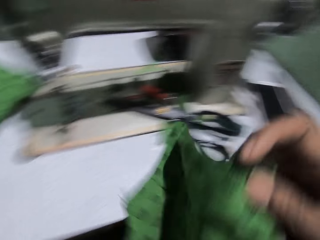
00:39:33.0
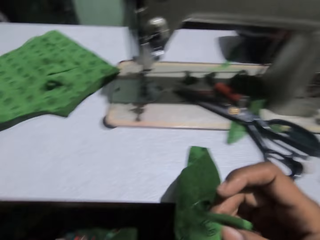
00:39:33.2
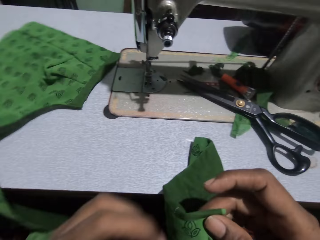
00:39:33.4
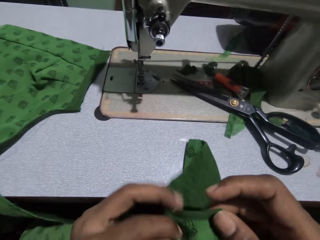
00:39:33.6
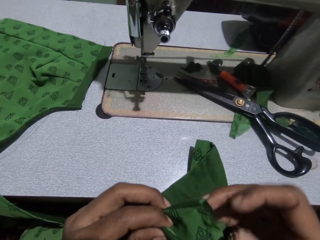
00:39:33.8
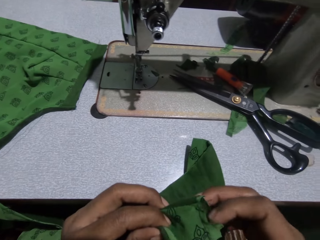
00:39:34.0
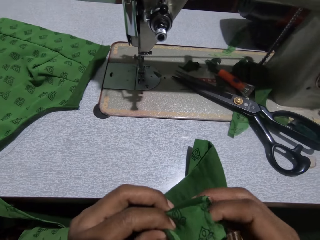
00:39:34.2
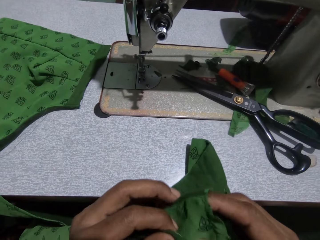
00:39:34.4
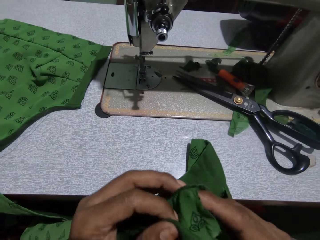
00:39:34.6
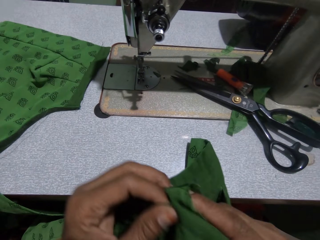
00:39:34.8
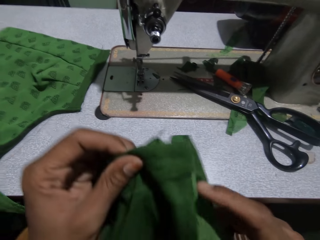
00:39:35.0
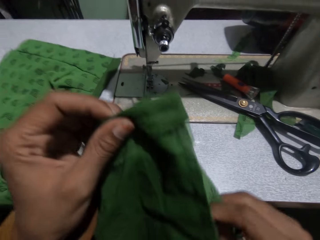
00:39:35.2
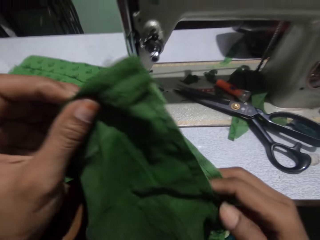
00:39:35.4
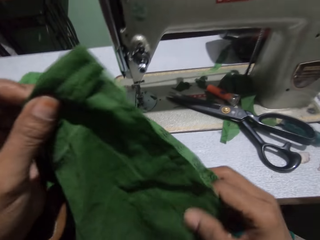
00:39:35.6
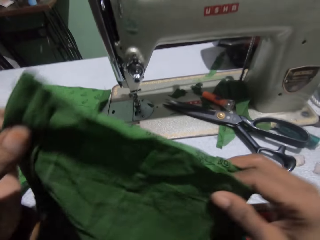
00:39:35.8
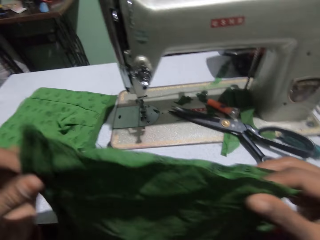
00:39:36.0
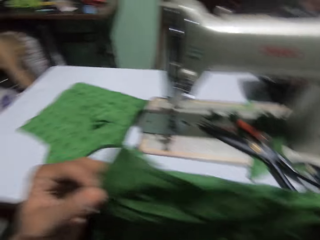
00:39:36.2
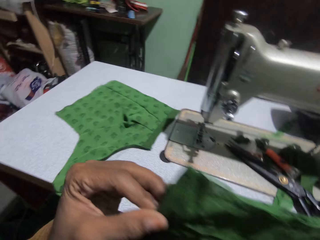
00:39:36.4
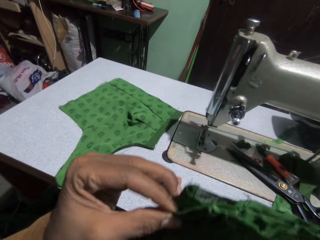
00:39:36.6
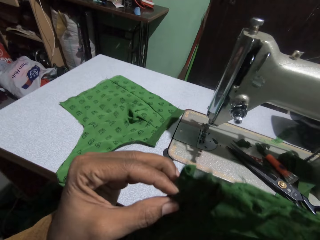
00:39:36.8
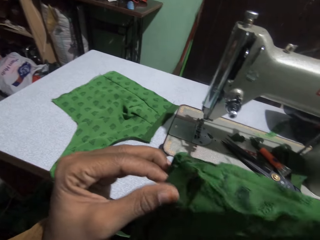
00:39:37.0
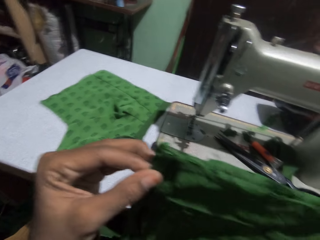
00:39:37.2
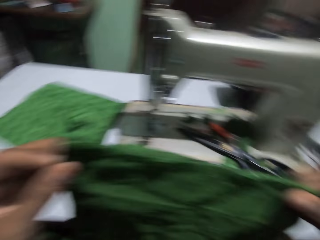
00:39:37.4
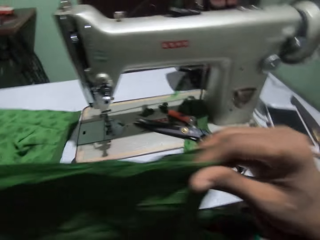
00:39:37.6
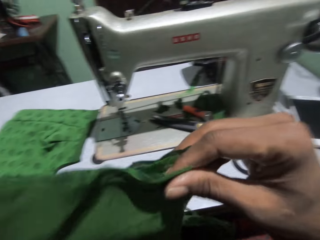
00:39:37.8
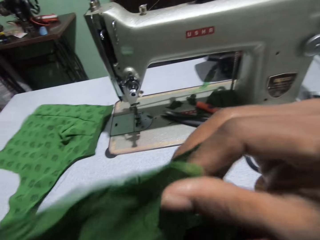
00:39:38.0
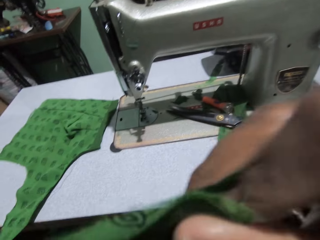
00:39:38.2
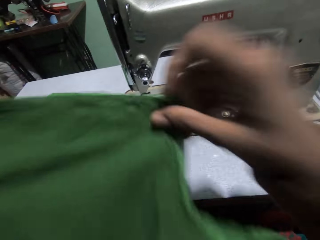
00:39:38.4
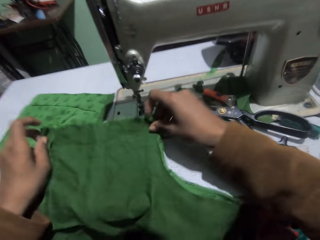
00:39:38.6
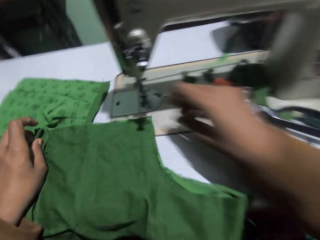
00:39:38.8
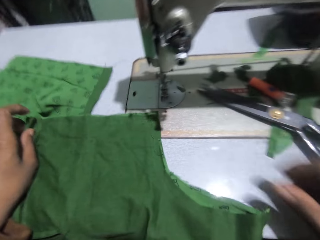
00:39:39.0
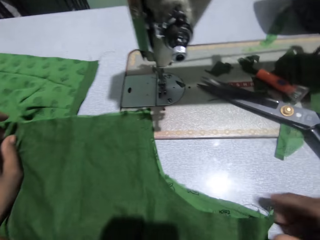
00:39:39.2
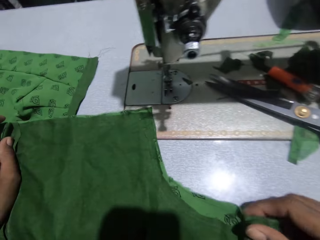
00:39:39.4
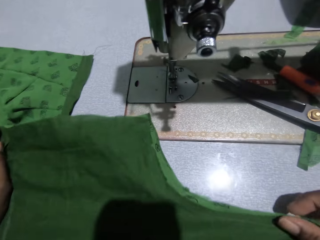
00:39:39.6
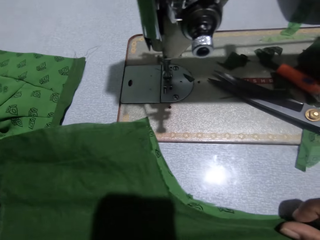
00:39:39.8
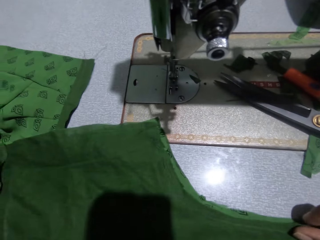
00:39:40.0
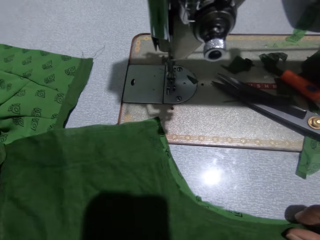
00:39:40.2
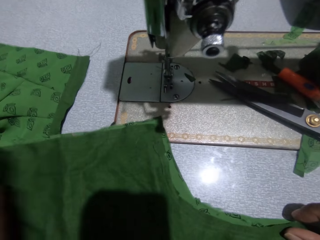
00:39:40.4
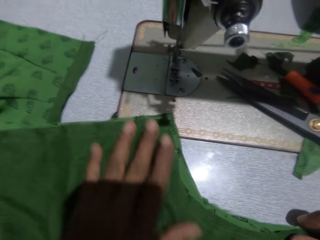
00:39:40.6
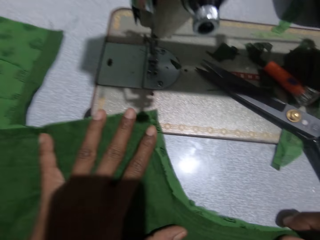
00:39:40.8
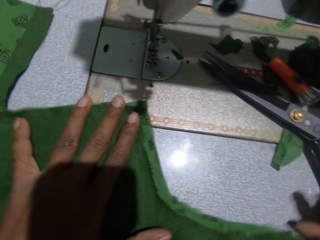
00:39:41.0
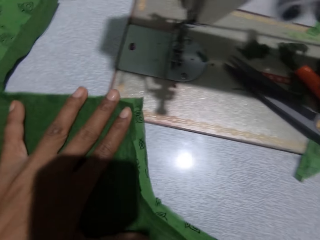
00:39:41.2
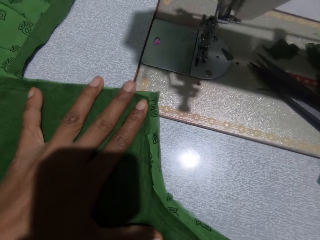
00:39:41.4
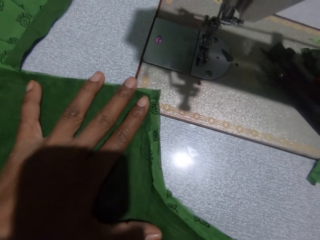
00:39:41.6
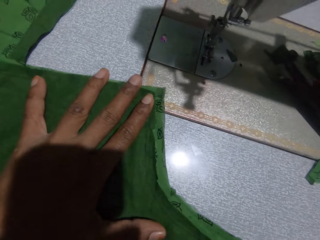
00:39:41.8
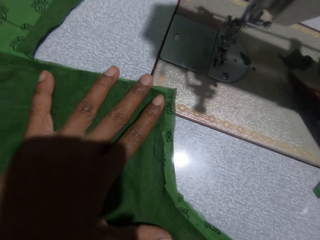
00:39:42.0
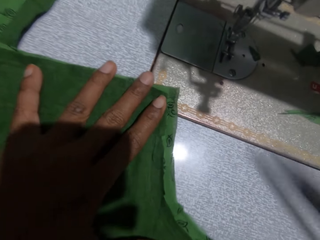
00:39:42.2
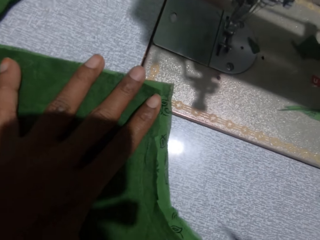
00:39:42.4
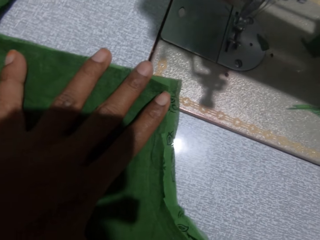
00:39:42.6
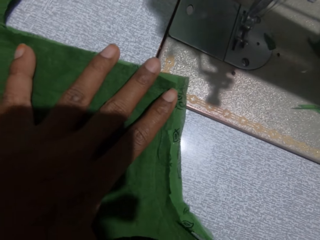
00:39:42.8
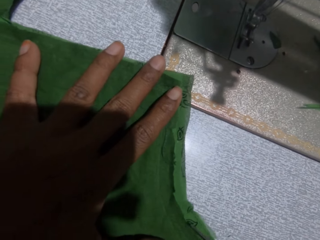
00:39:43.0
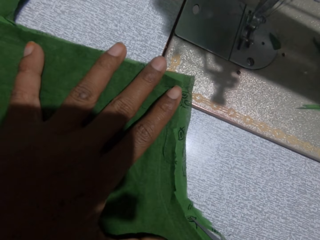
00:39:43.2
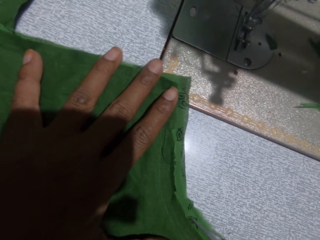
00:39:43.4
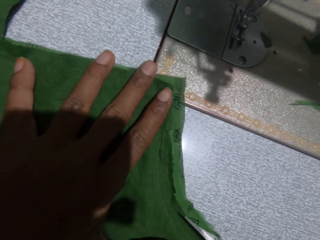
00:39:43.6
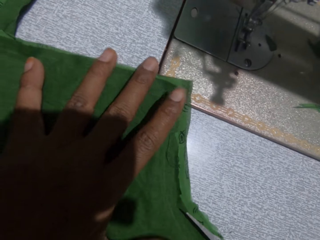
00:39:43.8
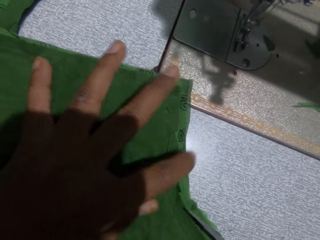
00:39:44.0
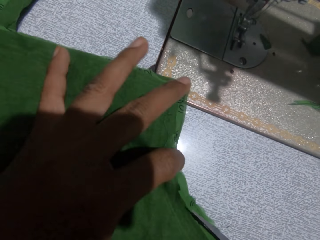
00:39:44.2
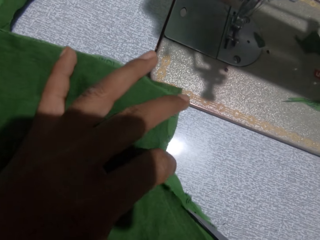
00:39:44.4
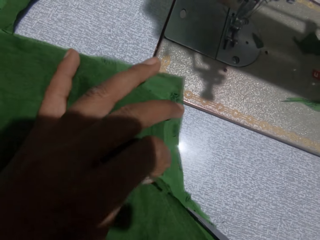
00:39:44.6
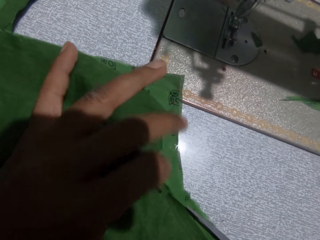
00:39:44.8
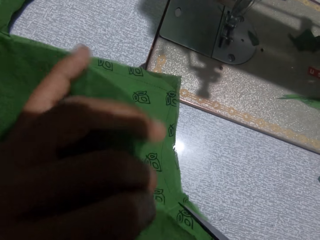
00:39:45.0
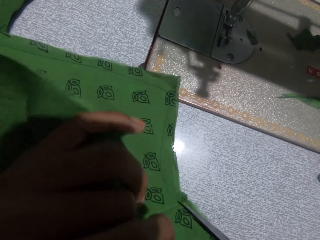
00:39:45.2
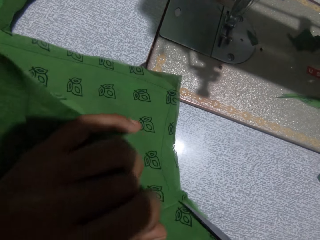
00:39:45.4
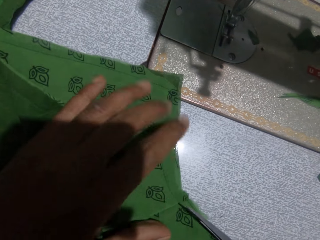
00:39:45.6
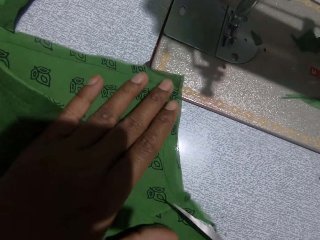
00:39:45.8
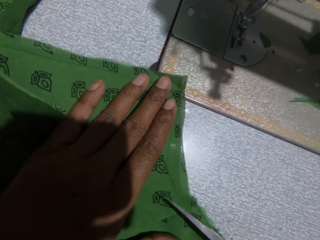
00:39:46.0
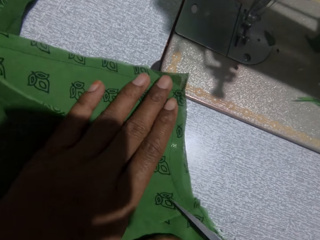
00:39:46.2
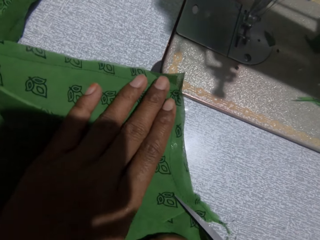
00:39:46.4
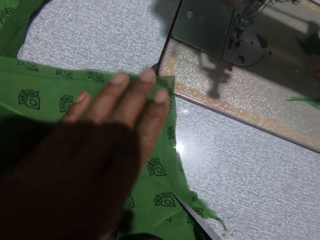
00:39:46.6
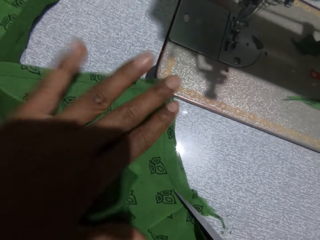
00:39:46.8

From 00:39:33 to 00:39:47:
The camera wearer picks the scissors with her right hand. She trims the cloth with the scissors.

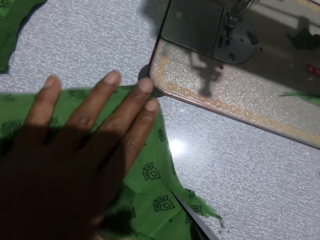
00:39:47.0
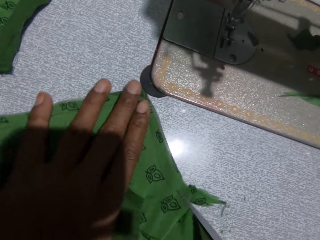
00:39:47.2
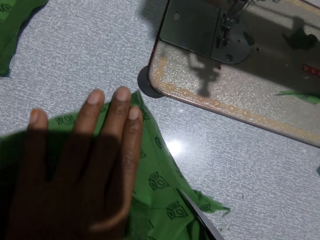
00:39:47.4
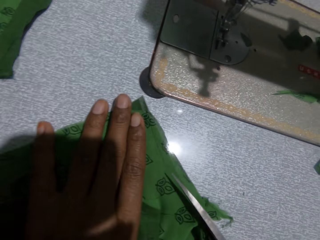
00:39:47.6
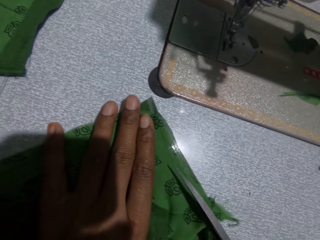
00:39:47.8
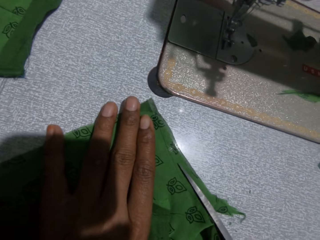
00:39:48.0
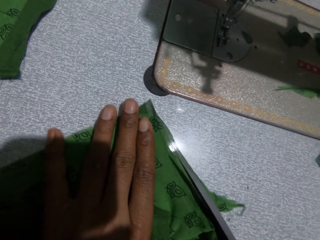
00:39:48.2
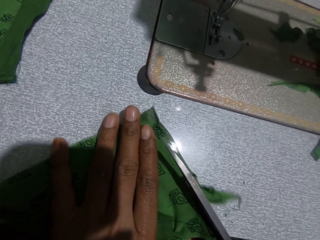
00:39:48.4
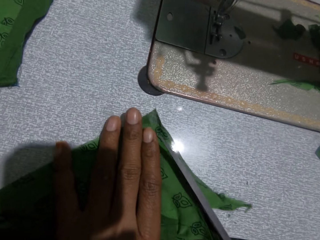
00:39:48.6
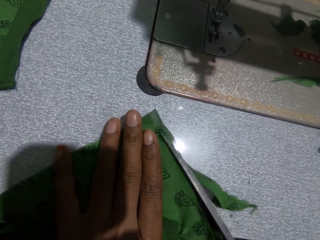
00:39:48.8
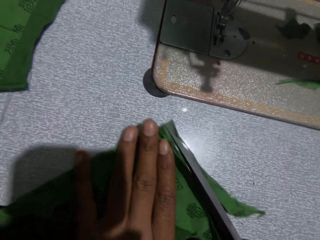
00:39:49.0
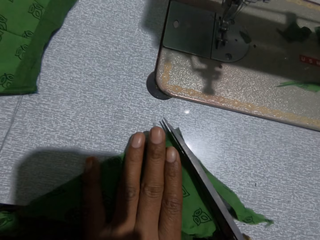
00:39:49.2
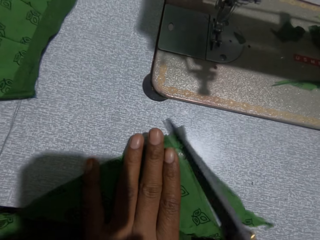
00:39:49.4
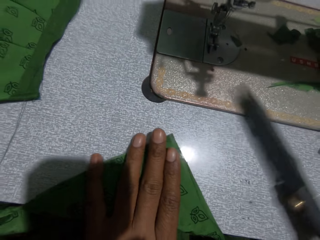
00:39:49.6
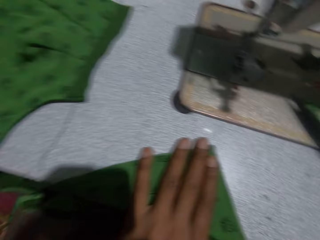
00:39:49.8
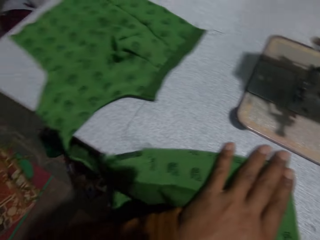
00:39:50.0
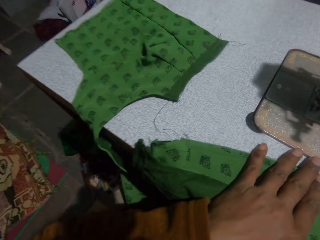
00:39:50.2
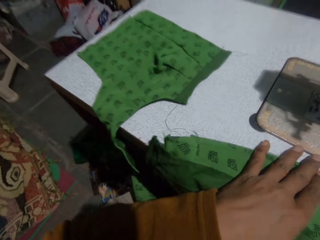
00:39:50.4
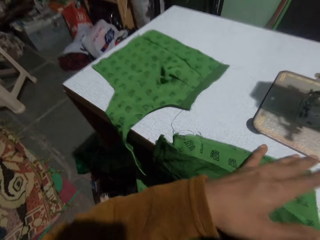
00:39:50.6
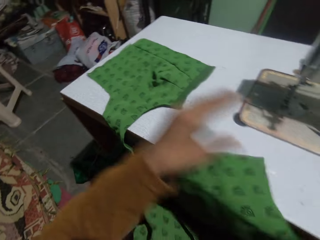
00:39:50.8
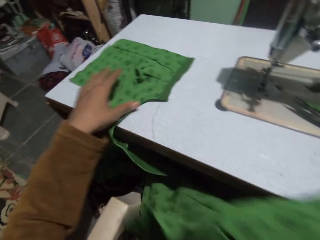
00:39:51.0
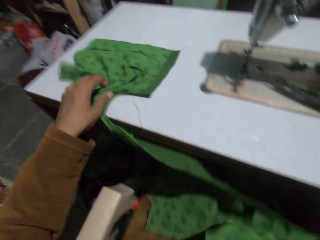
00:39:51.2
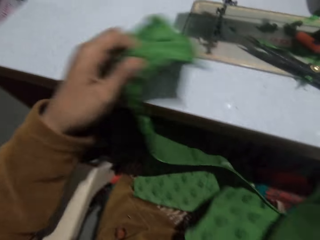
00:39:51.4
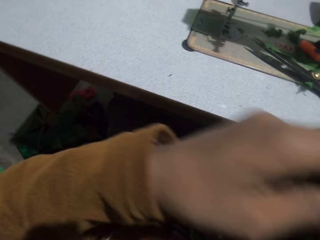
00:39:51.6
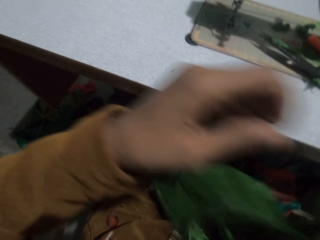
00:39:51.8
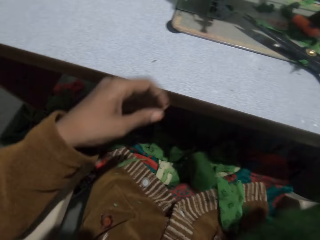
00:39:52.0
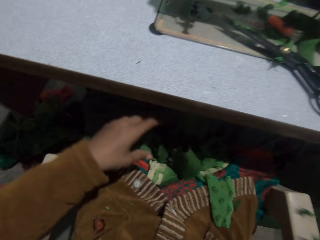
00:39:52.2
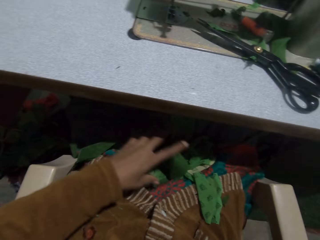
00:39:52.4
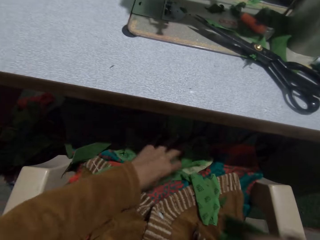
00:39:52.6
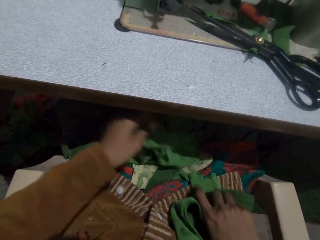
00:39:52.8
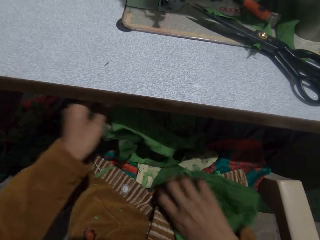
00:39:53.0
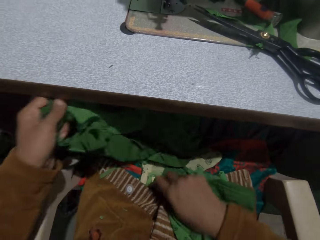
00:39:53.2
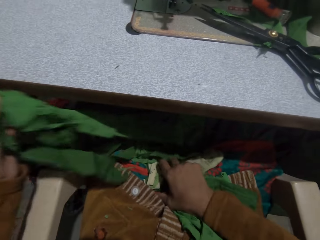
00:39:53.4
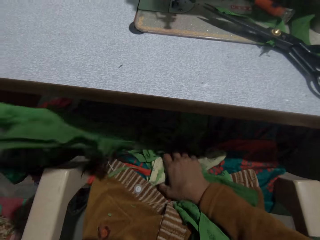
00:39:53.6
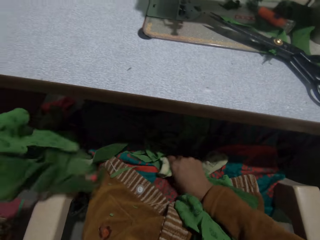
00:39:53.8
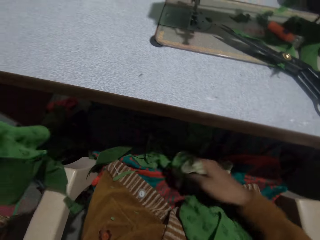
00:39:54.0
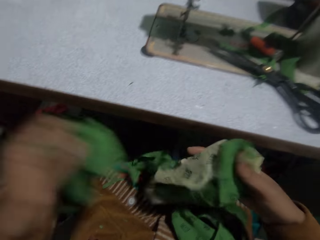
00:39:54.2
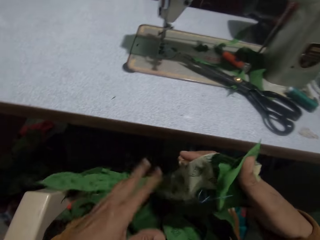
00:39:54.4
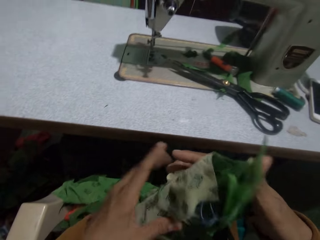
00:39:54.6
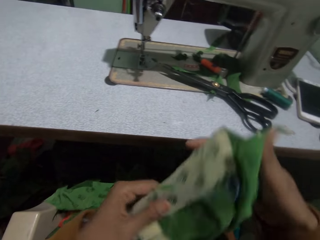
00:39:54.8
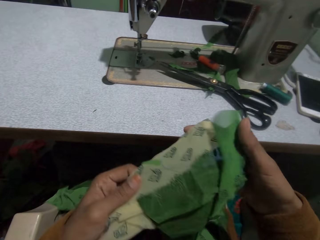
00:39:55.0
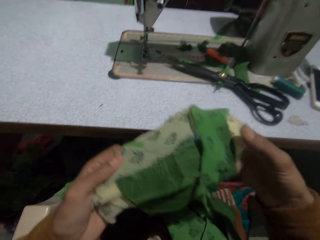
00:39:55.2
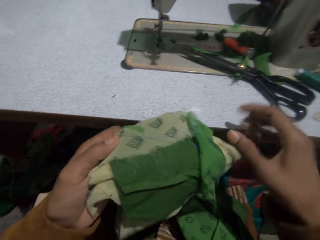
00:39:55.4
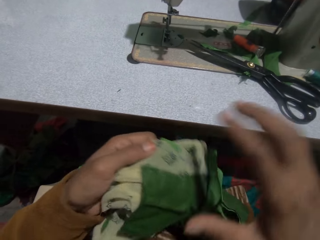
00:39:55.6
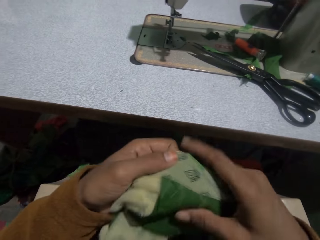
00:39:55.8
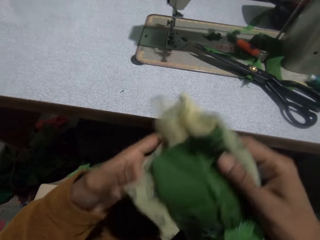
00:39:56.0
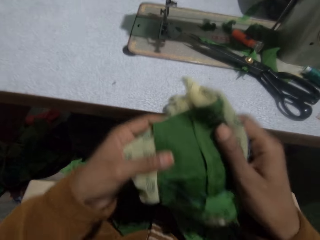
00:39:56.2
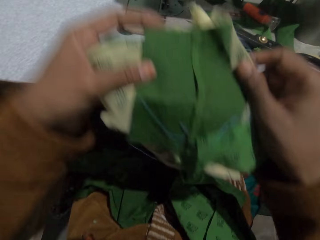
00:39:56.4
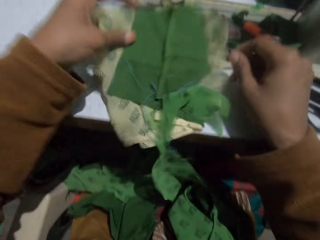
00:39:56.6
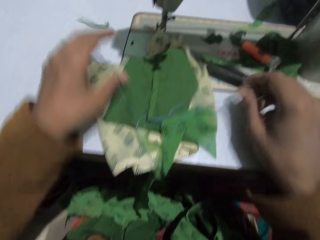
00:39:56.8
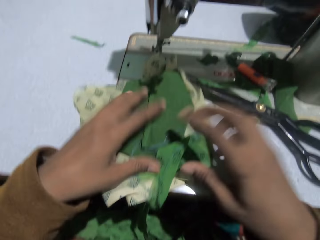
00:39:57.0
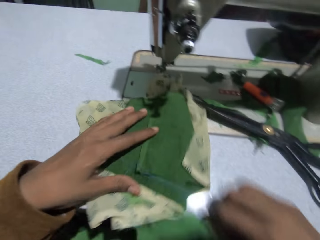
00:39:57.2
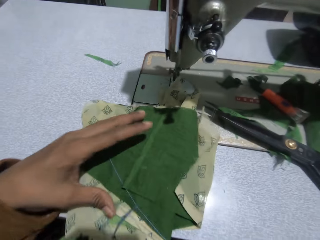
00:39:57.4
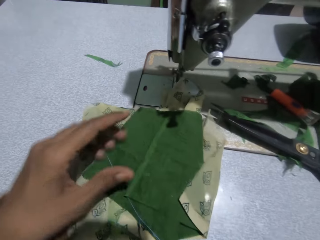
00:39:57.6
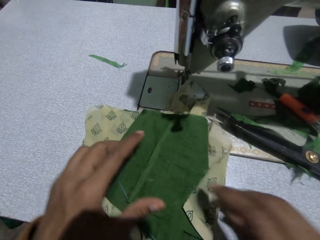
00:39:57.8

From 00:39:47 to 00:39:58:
The camera wearer puts the scissors on the sewing machine. She puts the cloth away. She stretches the cloth. She picks pieces of cloth on her lap with her left hand. She picks pieces of cloth on her lap with her right hand. She puts the pieces of cloth in her left hand on her lap. She adjusts the pieces of cloth in her right hand with both hands. She puts the pieces of cloth on the sewing machine. She removes a piece with her right hand.
